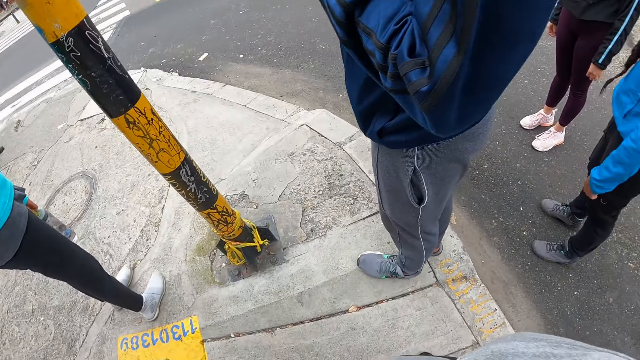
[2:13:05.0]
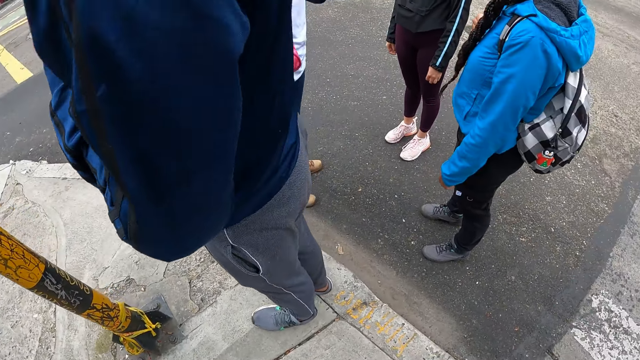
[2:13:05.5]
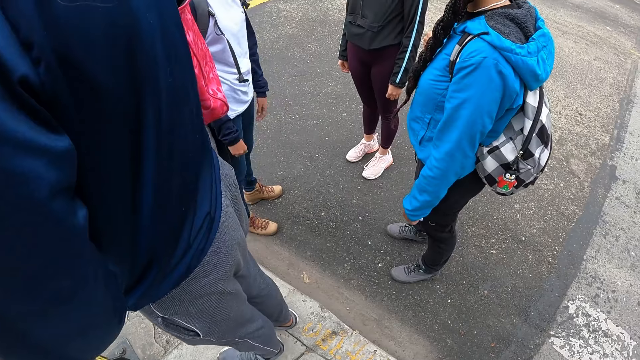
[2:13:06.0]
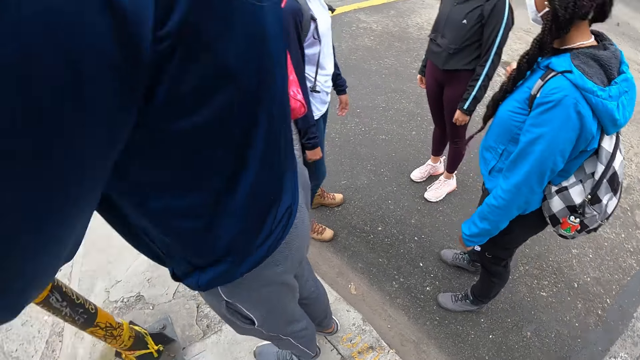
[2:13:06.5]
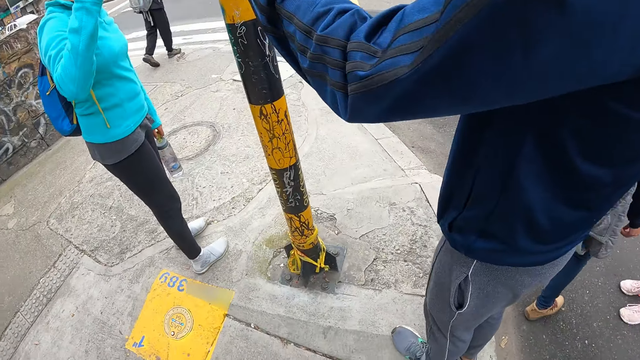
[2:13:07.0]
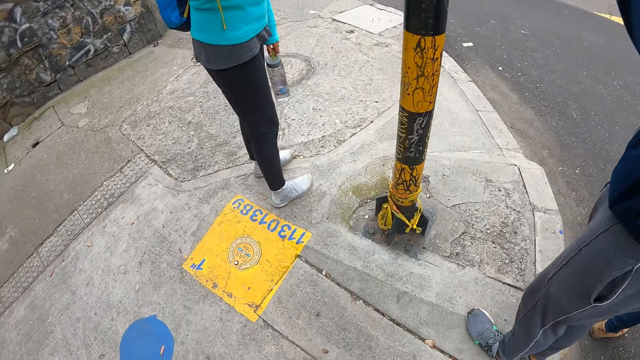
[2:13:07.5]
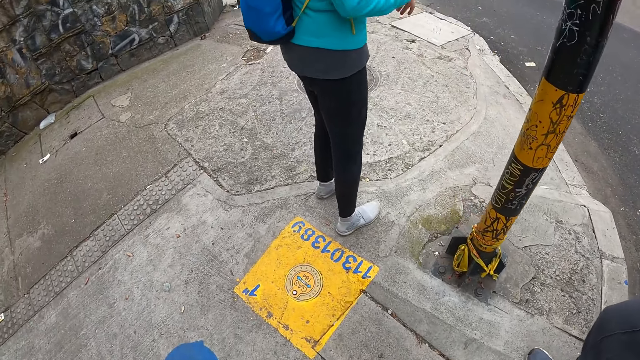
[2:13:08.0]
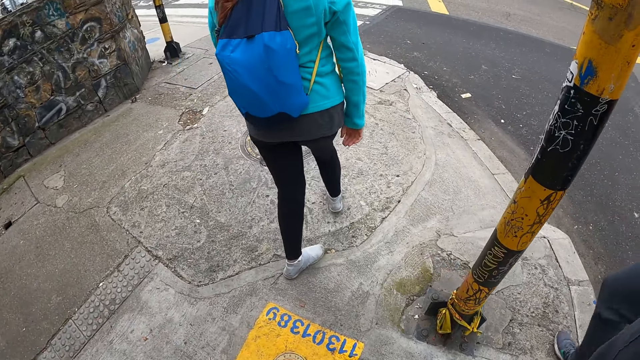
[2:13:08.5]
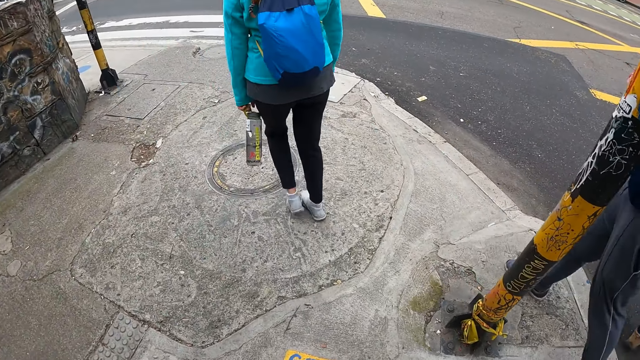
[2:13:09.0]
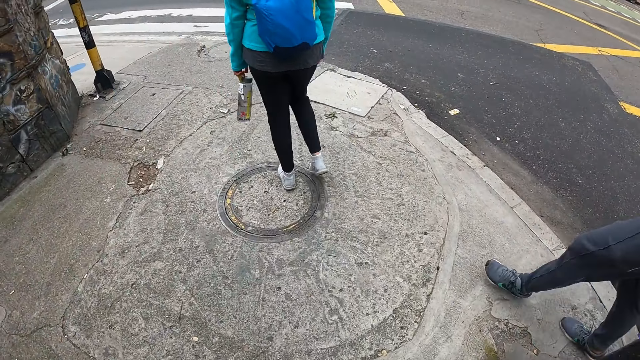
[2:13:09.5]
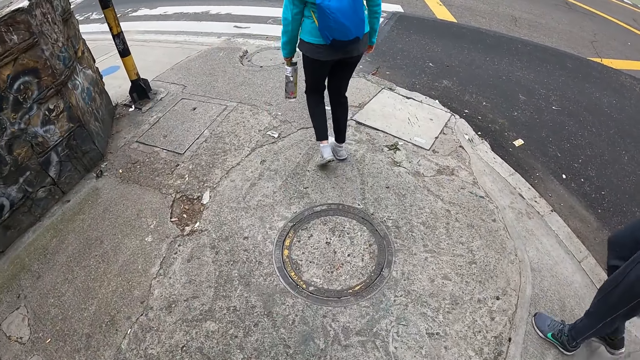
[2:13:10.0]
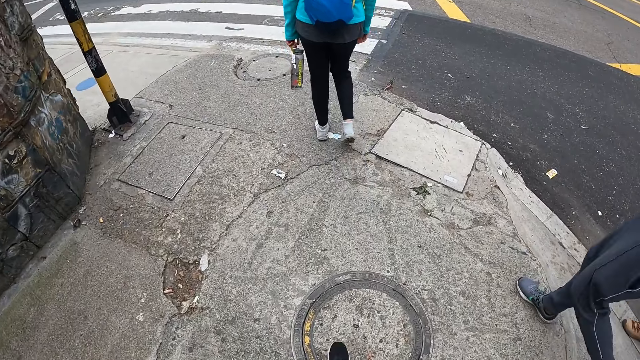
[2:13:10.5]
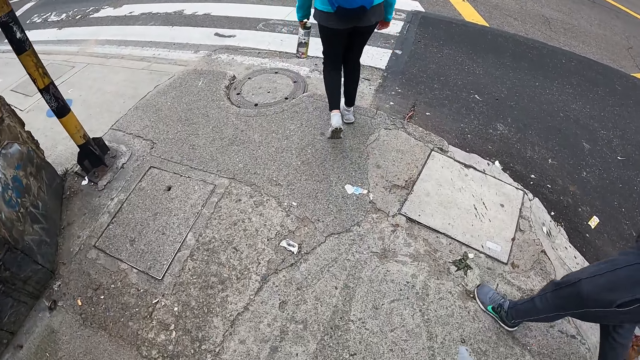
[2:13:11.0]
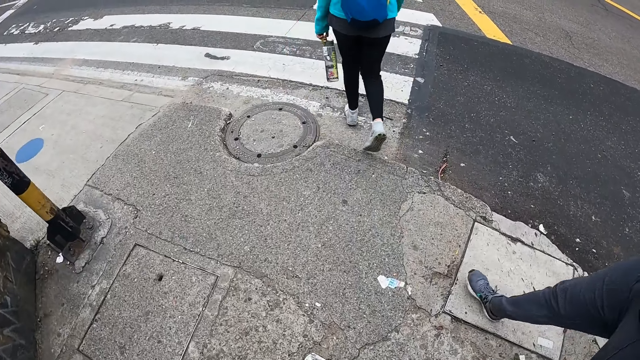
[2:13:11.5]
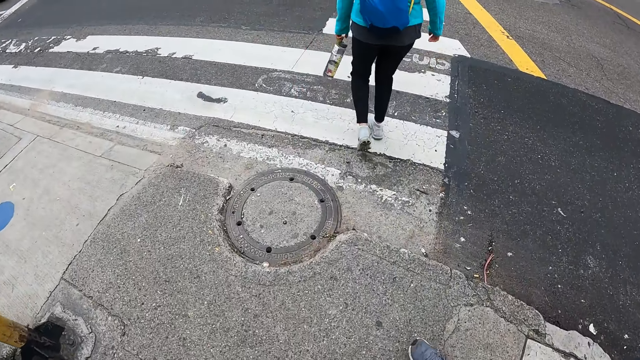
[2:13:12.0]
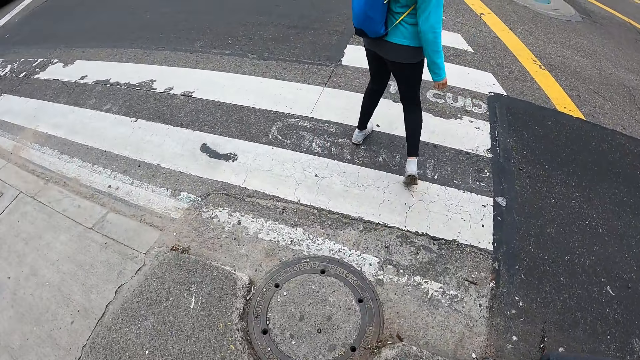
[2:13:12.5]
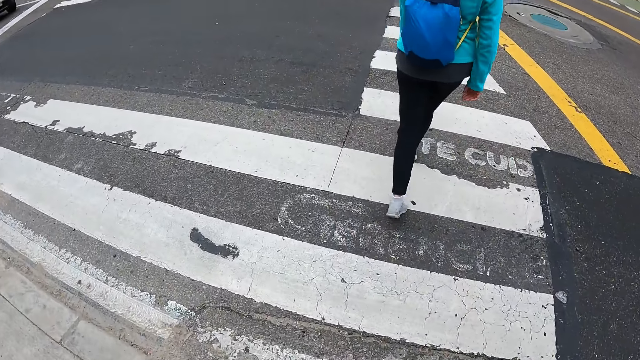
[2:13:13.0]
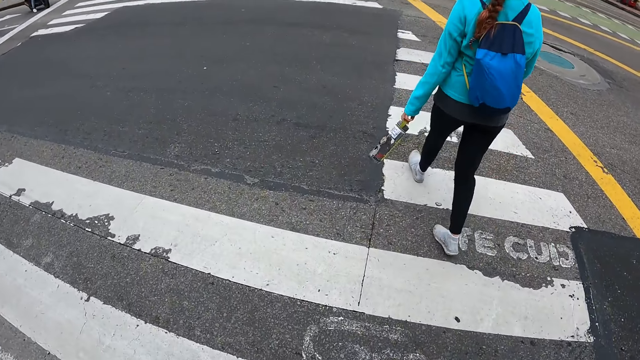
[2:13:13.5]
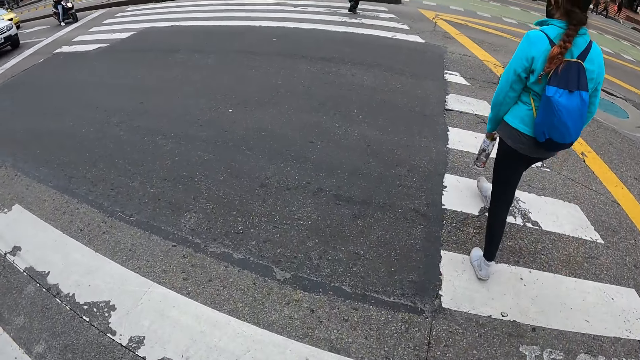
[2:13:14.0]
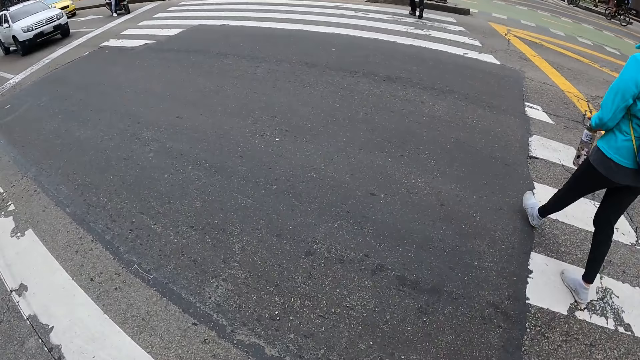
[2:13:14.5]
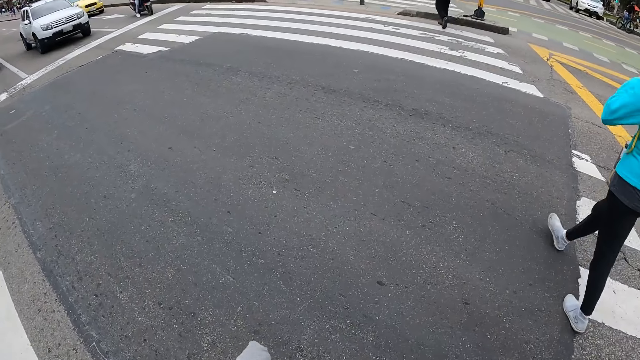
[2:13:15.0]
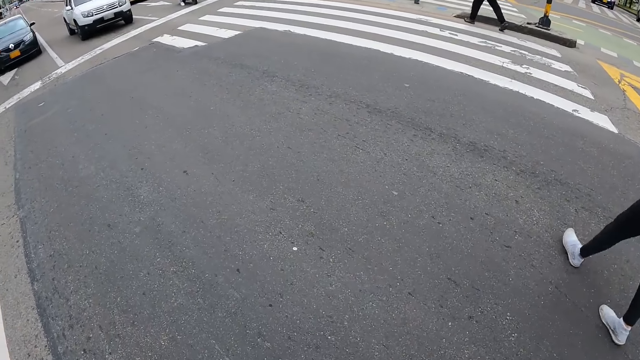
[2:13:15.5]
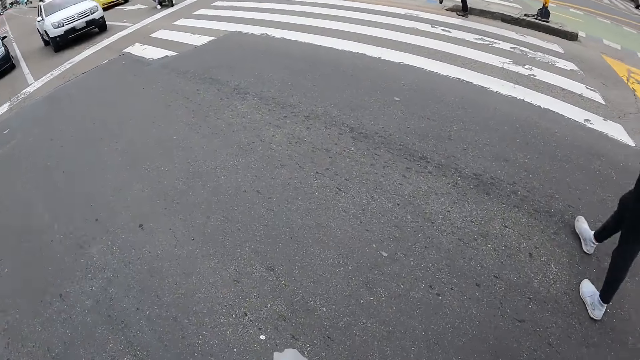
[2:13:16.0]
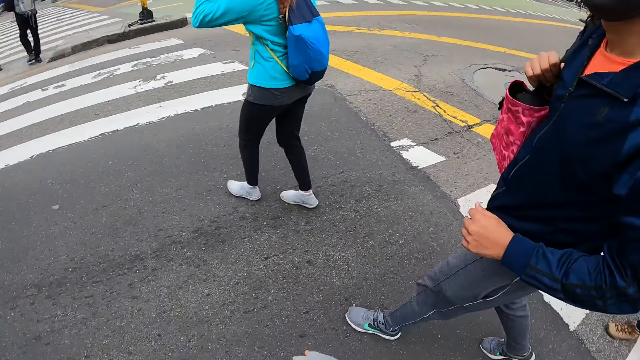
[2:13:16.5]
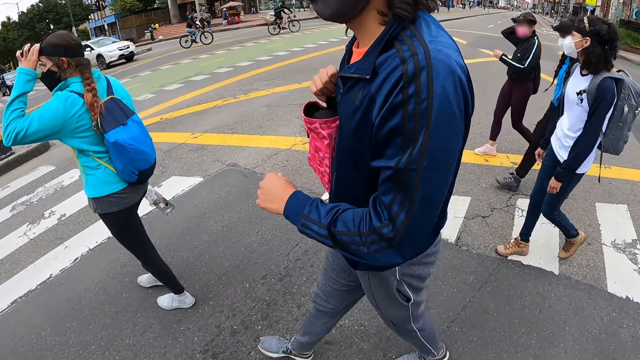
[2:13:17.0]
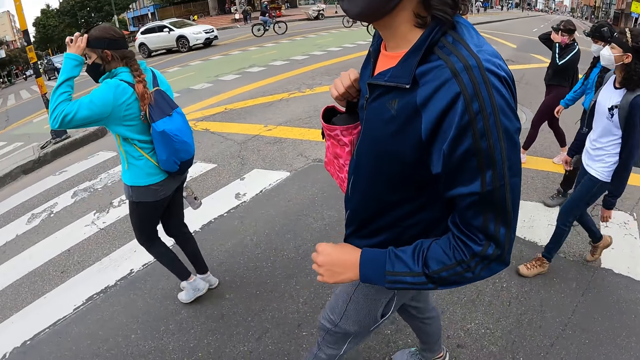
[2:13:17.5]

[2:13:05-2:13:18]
The camera wearer turns forward. They walk. They cross a zebra crossing.

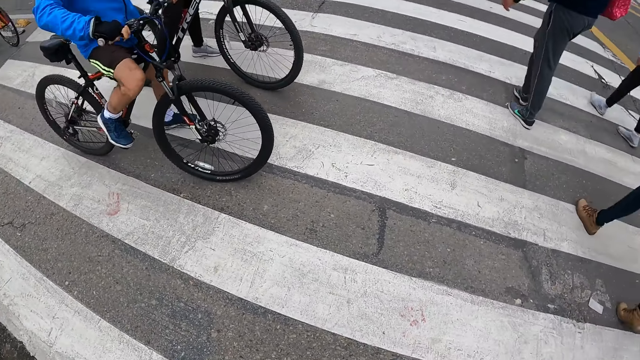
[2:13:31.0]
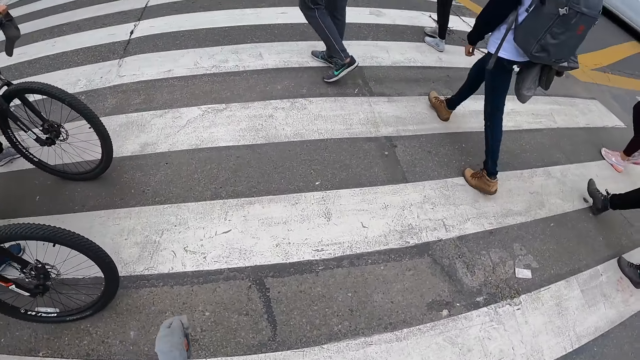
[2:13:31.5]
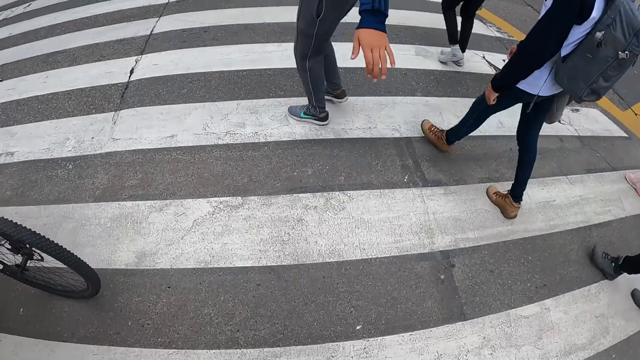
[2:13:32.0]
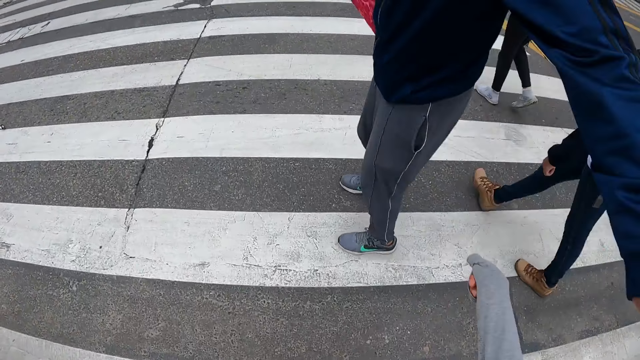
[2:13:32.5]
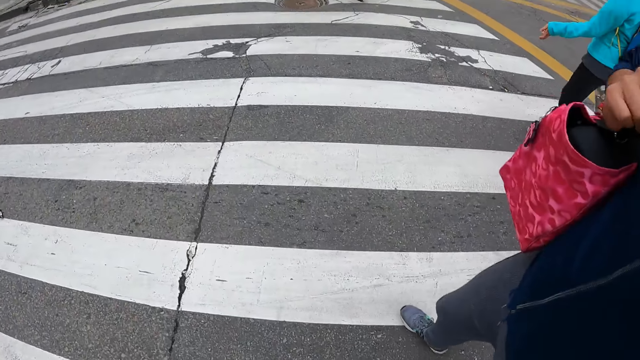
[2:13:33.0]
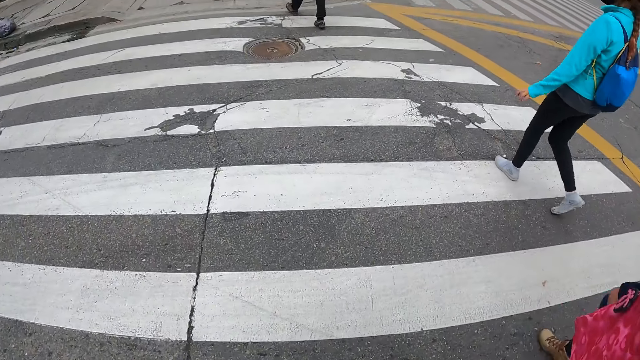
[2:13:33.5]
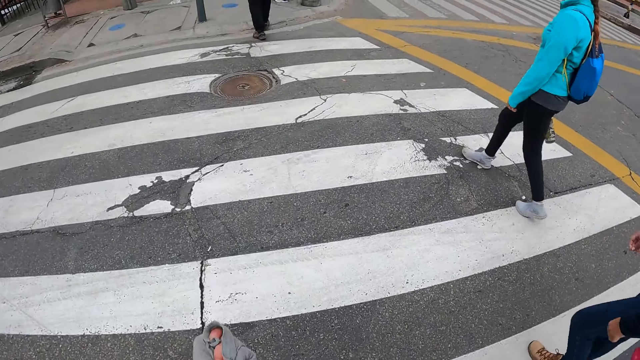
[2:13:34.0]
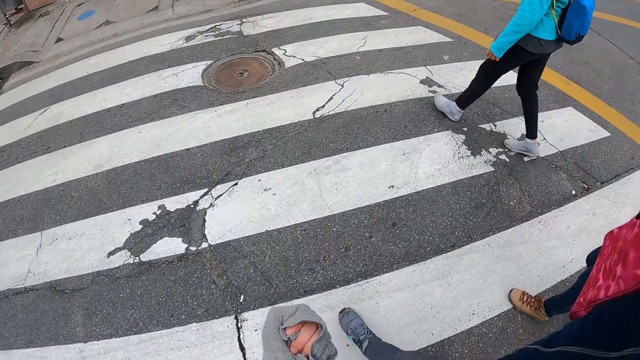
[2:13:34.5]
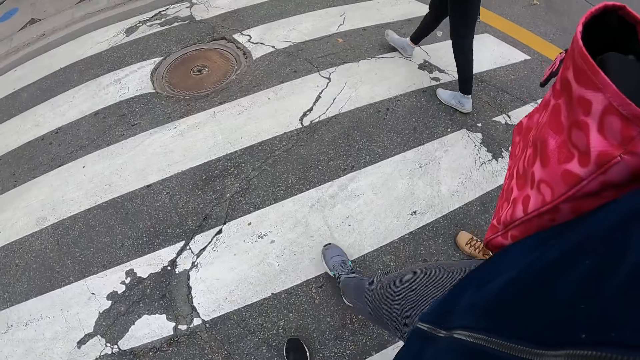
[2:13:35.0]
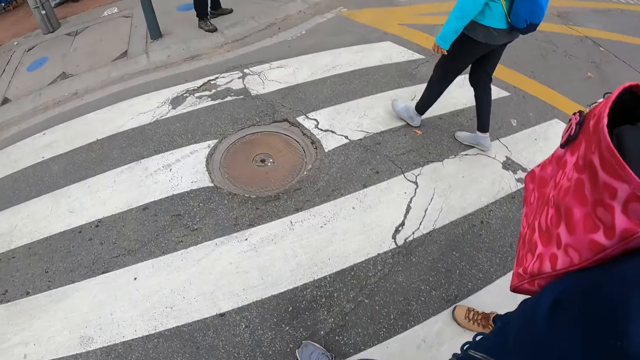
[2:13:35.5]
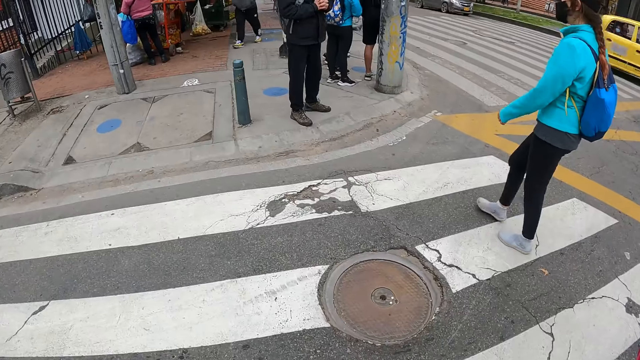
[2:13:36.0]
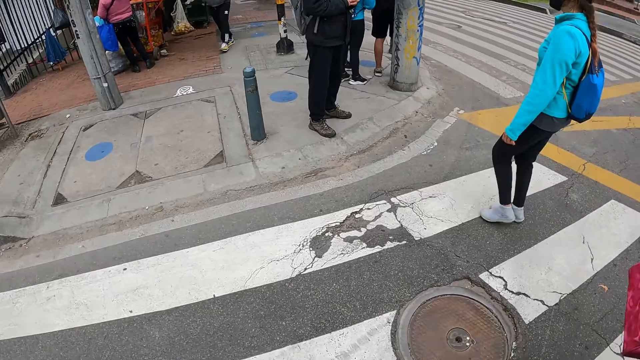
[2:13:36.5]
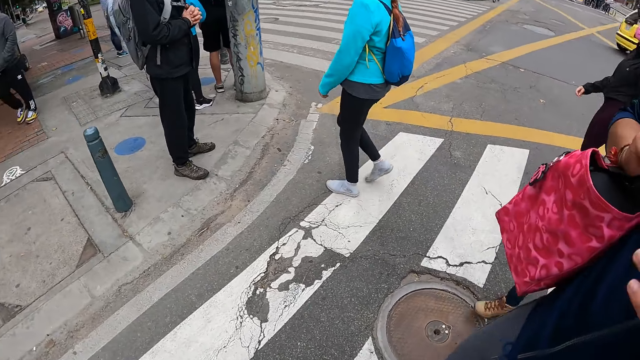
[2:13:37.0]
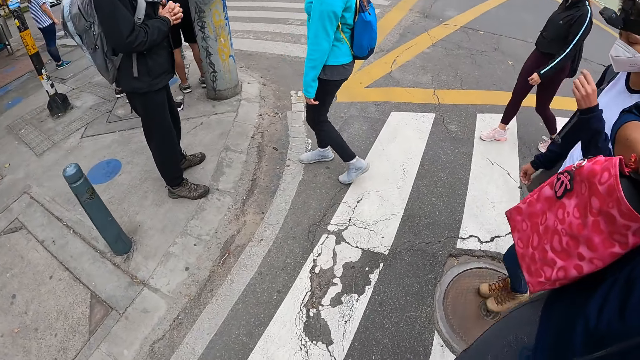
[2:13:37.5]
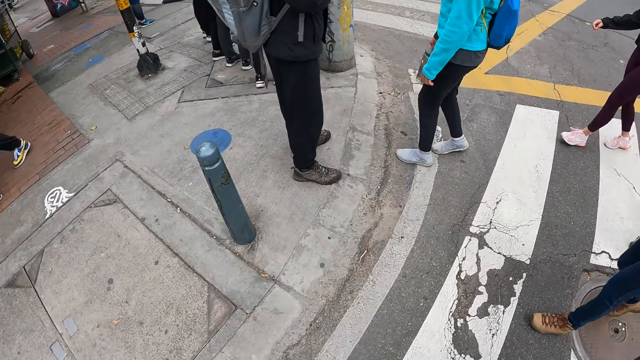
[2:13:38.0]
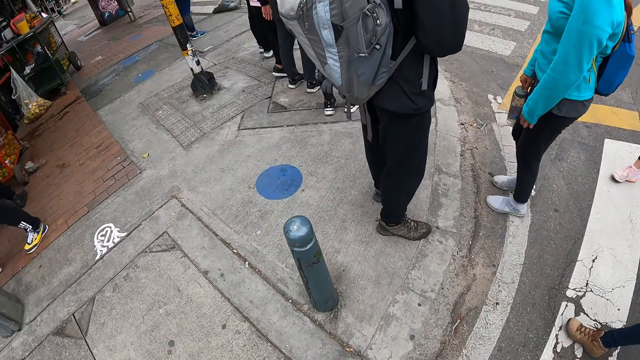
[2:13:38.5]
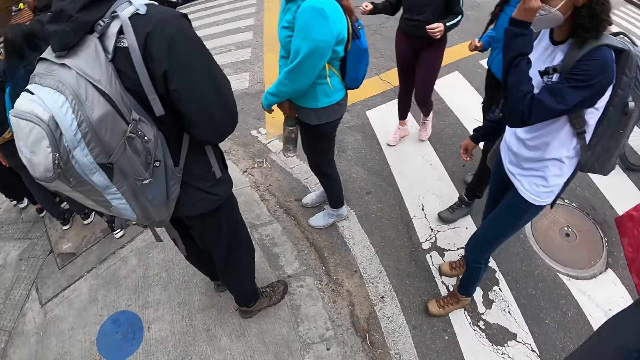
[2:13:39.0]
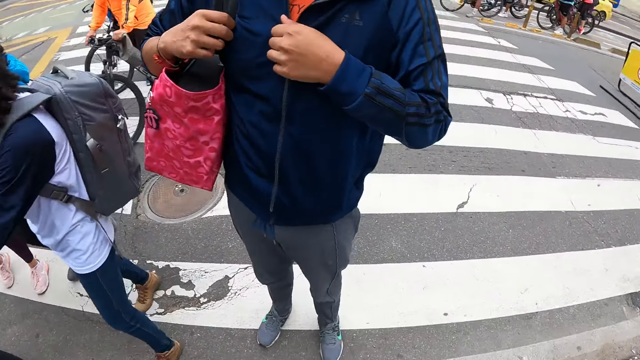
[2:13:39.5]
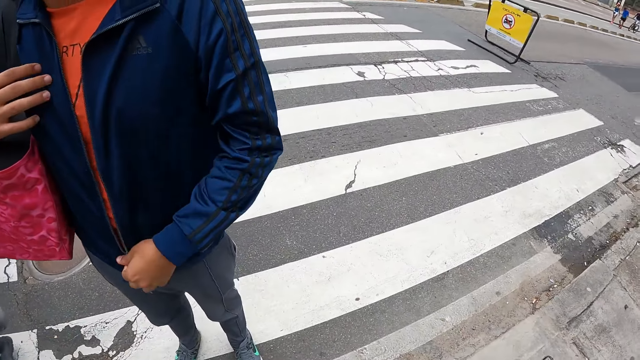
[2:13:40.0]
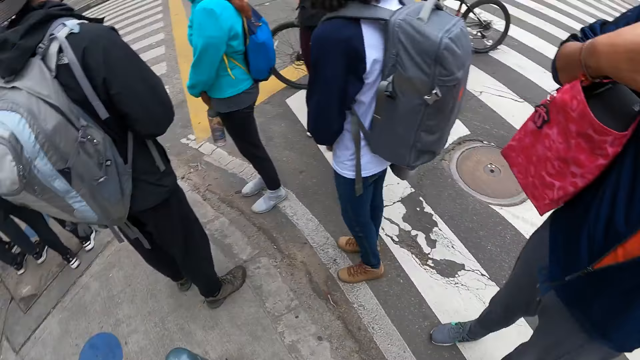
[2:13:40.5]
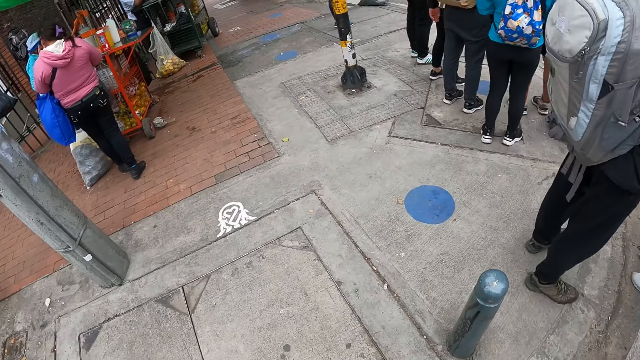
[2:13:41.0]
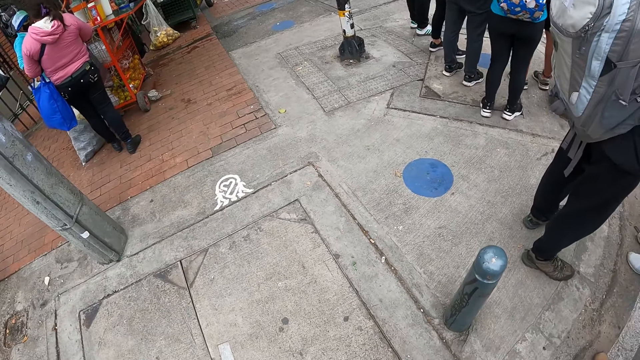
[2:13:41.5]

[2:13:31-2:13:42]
The camera wearer interacts with the man. The woman interacts with the guy on a sidewalk. The camera wearer steps onto the sidewalk. They turn around, look around, and stand. The man unzips his jacket with his left hand.
